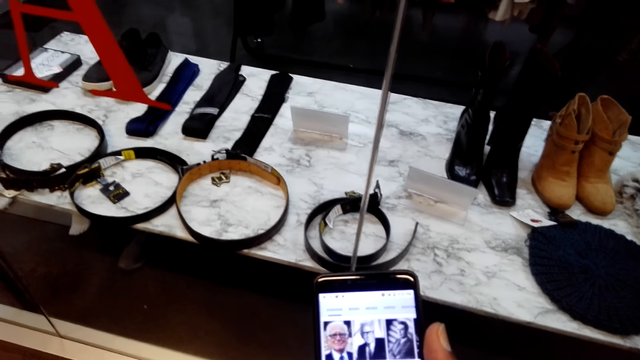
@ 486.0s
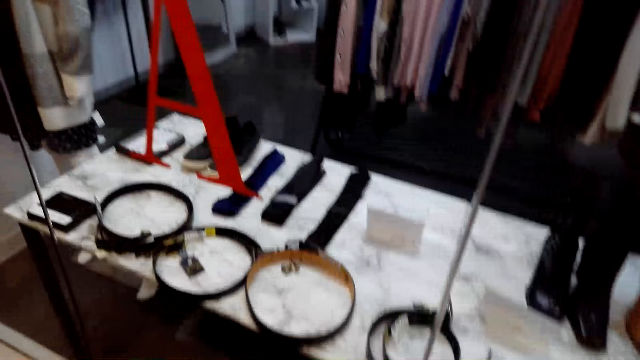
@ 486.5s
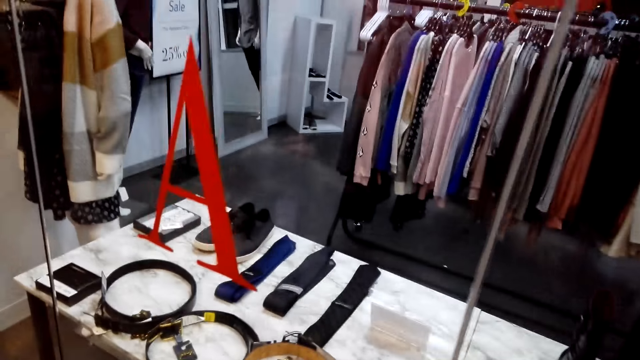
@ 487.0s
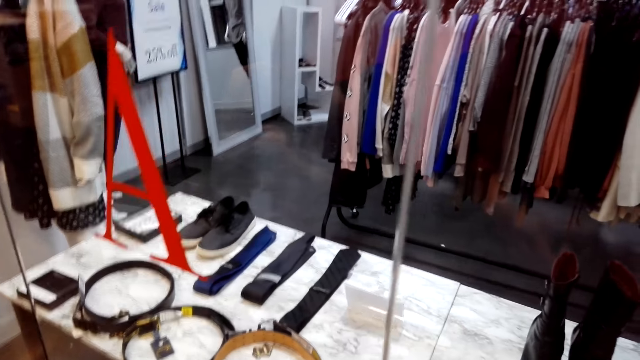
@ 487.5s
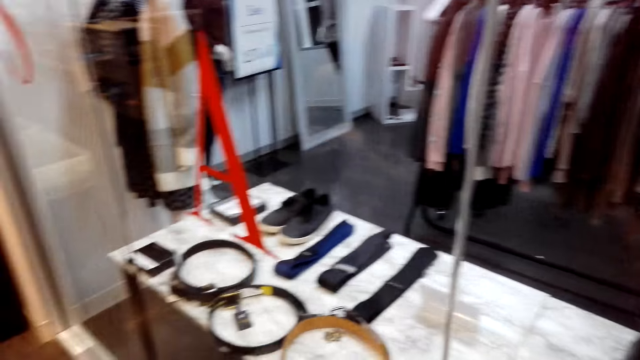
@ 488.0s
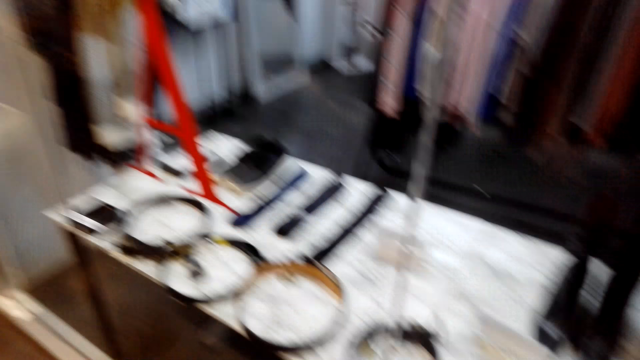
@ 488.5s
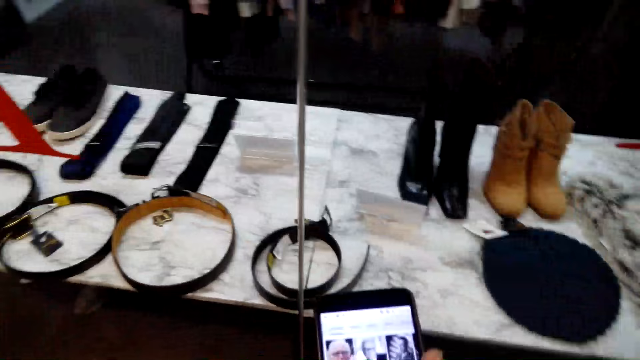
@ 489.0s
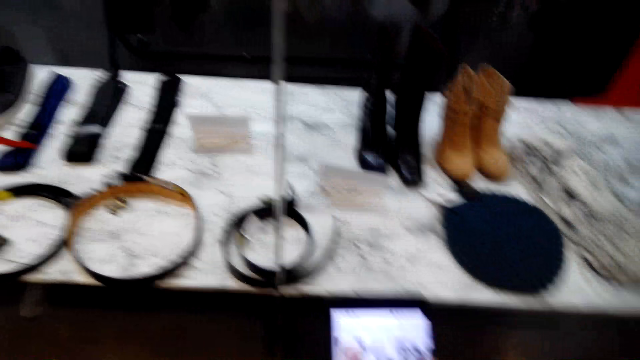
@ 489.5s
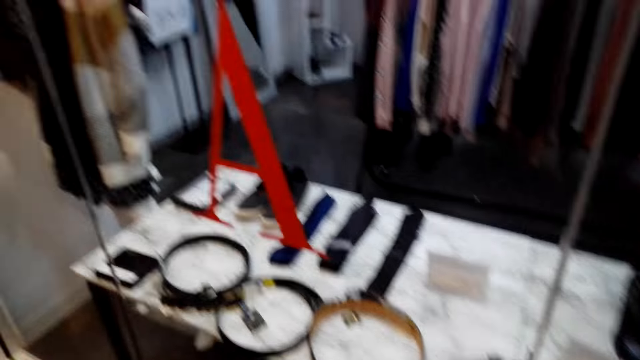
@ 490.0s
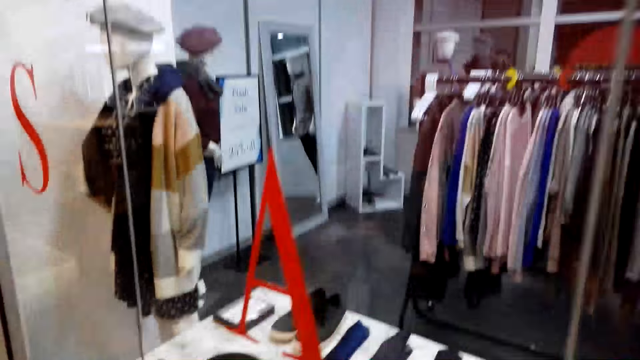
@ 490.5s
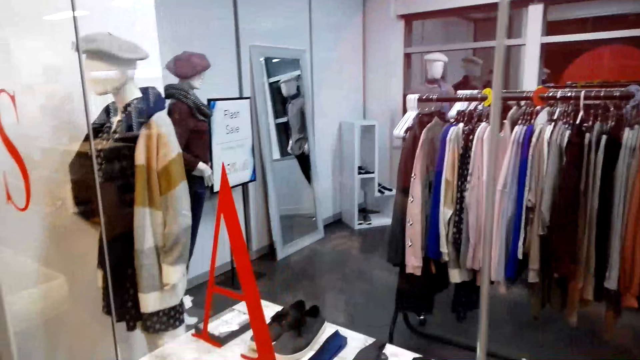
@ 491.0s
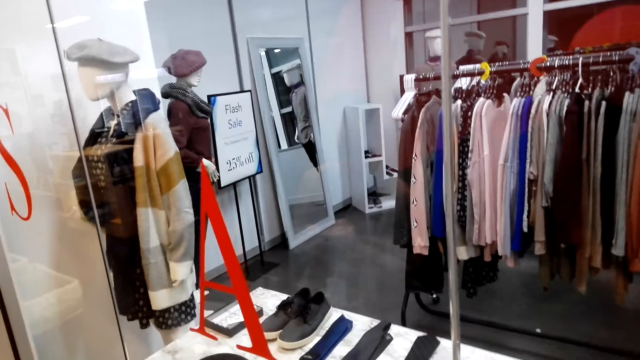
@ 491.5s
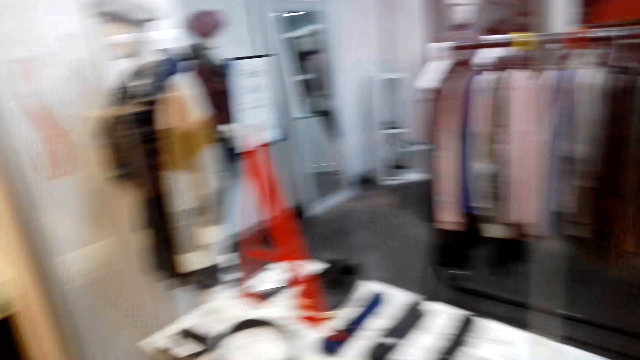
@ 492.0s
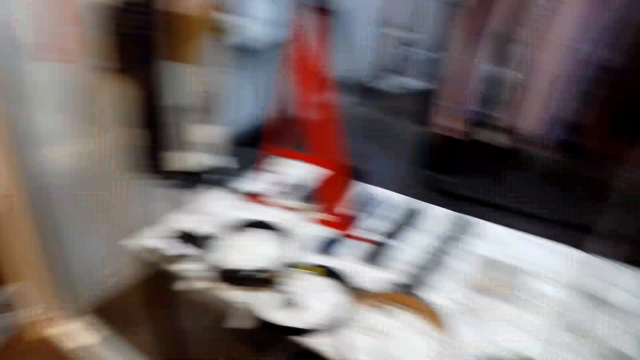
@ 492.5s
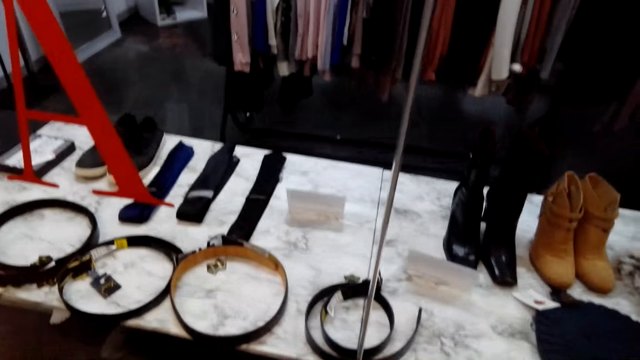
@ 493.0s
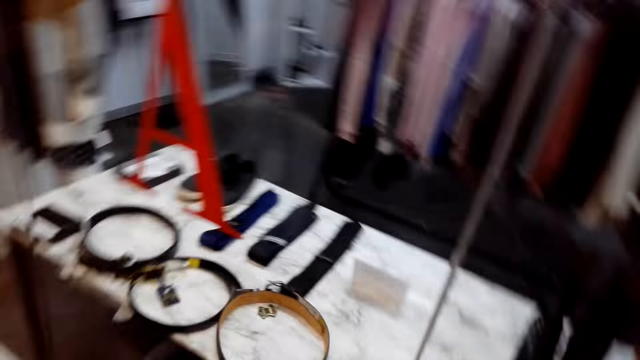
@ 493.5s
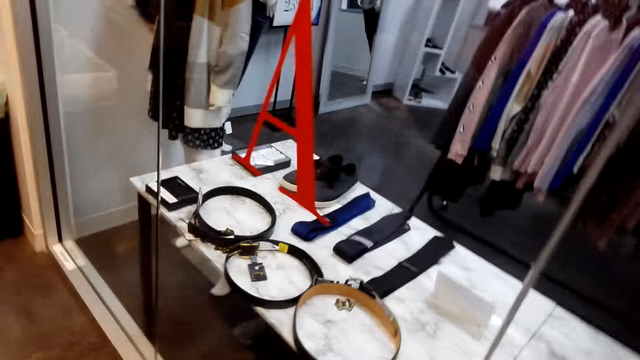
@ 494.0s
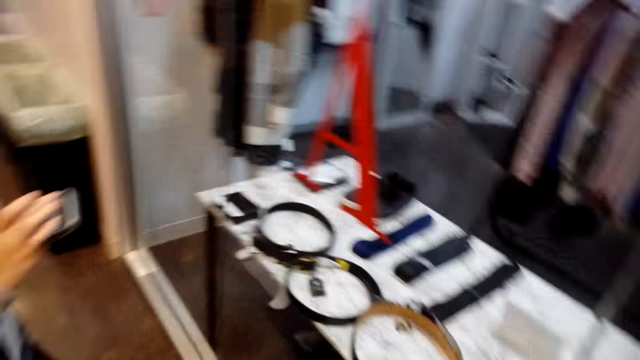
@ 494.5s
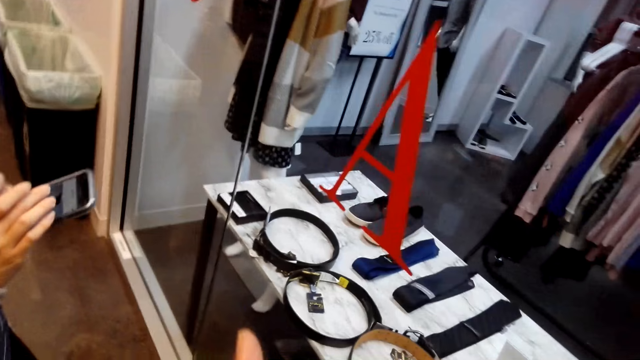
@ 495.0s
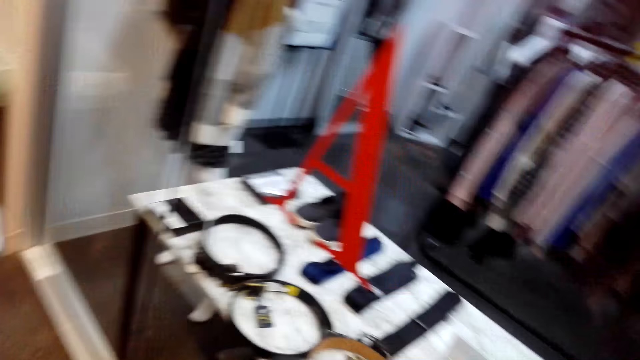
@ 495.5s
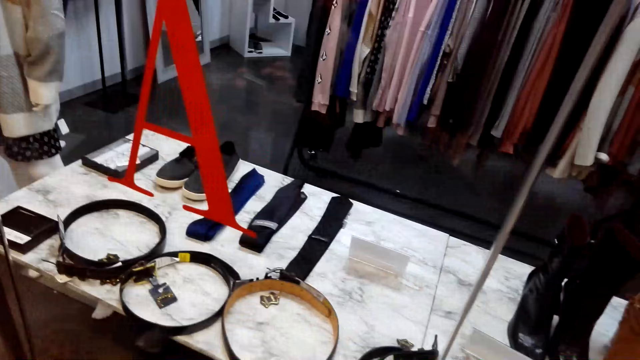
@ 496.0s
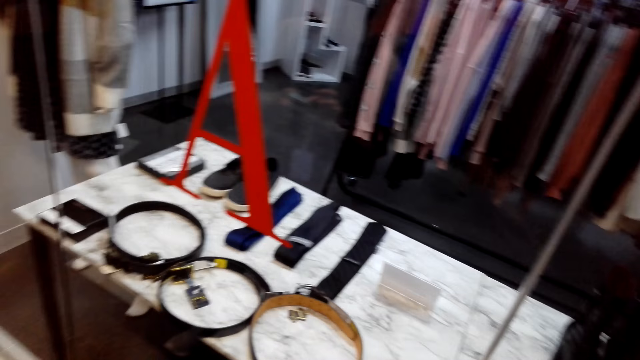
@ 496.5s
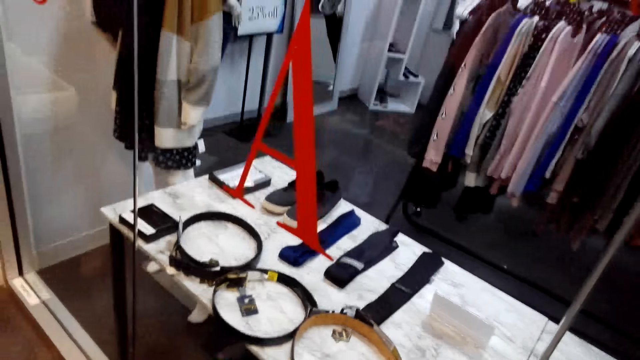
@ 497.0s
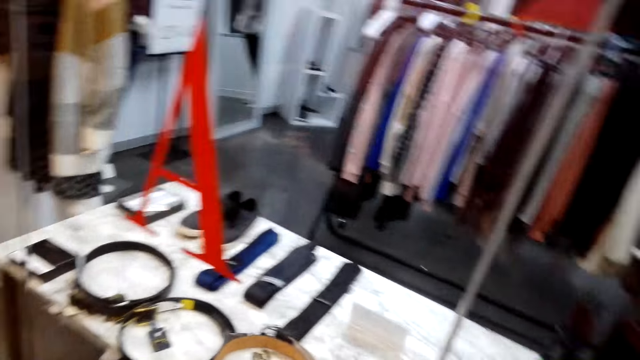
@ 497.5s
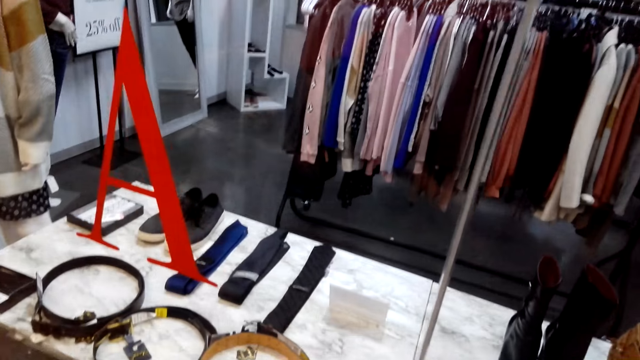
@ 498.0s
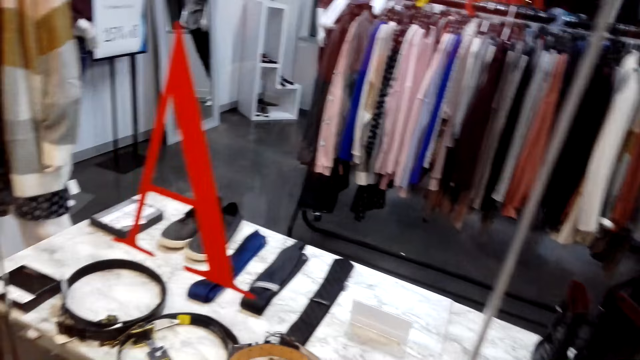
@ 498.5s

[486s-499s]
The camera wearer looks around the hallway. They look at the clothes. They scroll the phone. They look at the clothes. A woman scrolls the phone. The camera wearer looks at the clothes.

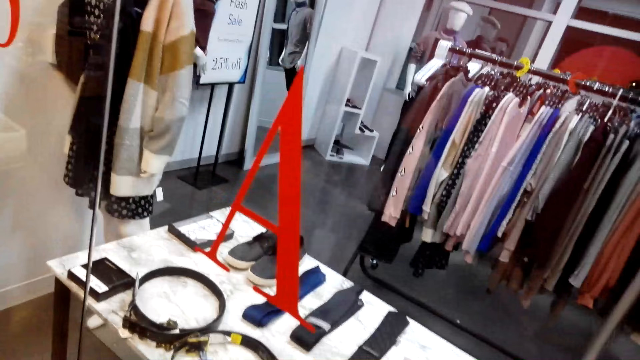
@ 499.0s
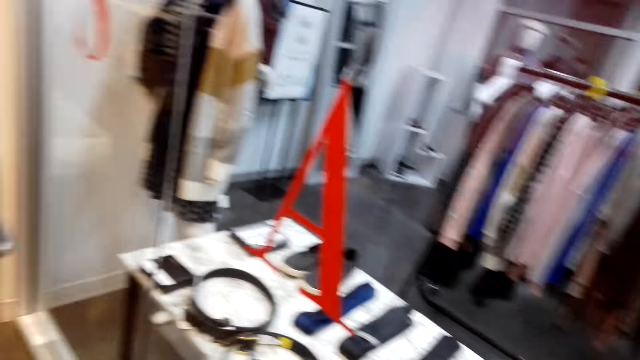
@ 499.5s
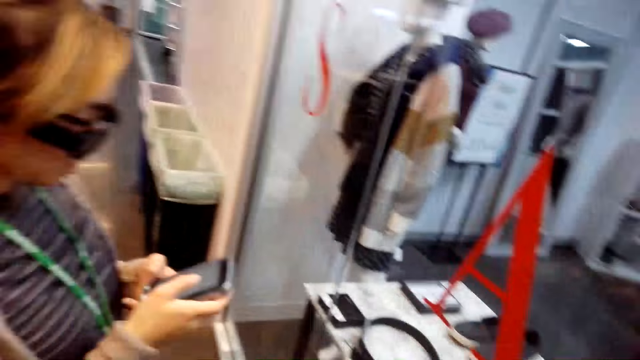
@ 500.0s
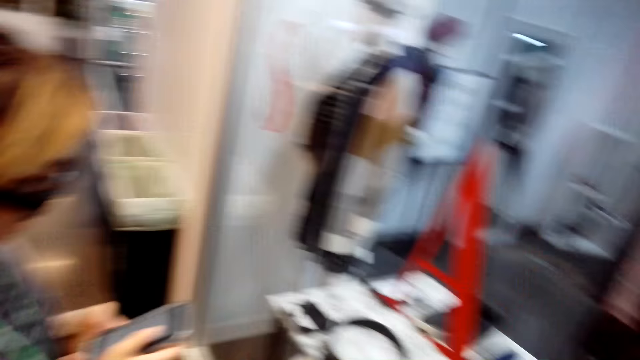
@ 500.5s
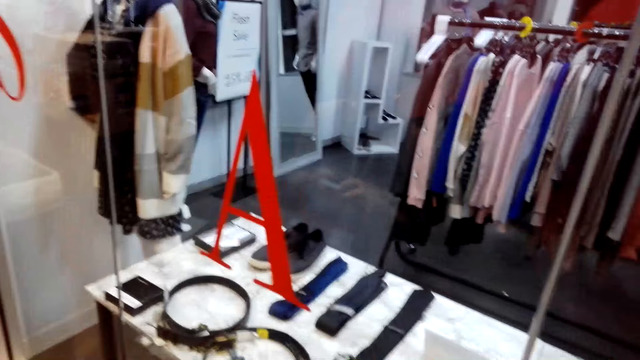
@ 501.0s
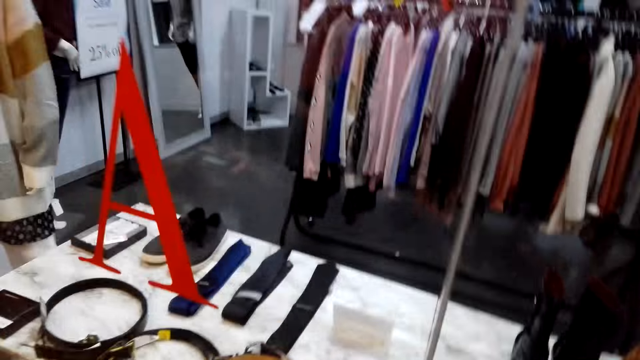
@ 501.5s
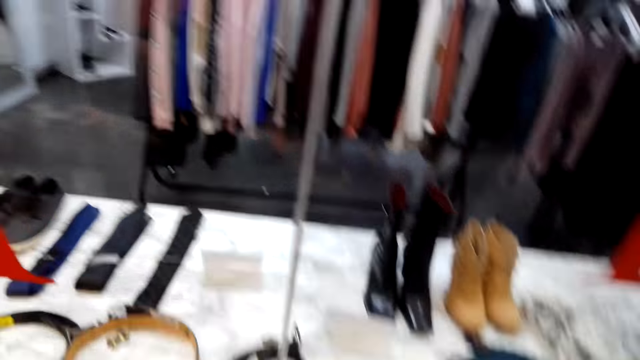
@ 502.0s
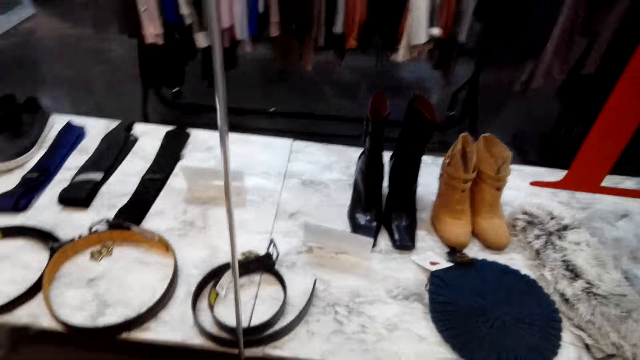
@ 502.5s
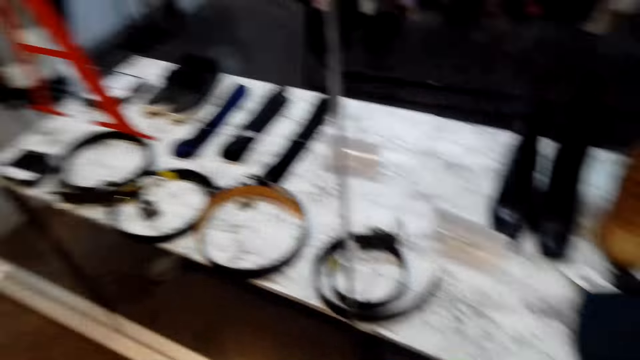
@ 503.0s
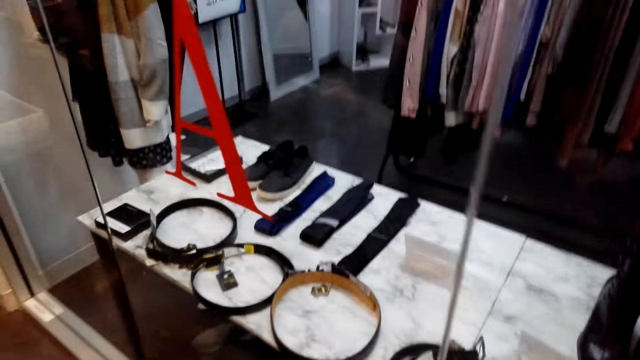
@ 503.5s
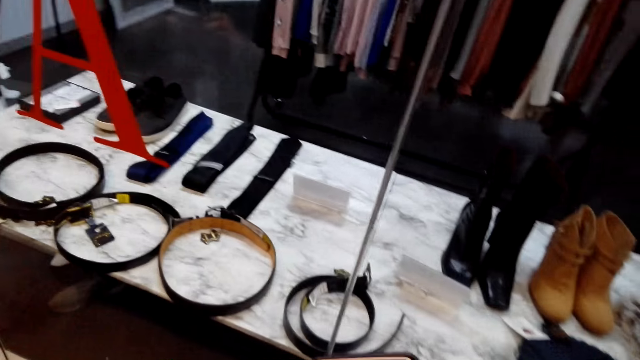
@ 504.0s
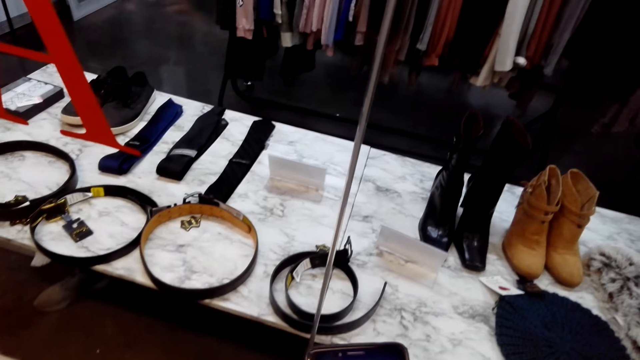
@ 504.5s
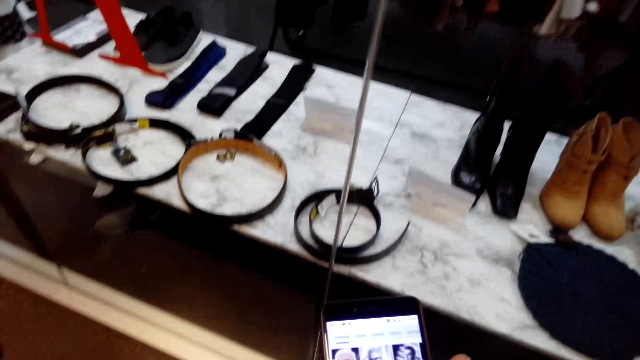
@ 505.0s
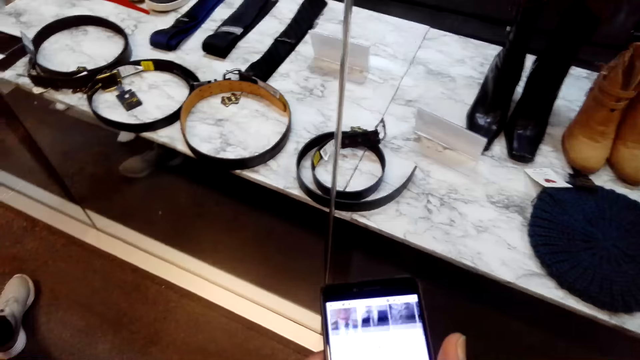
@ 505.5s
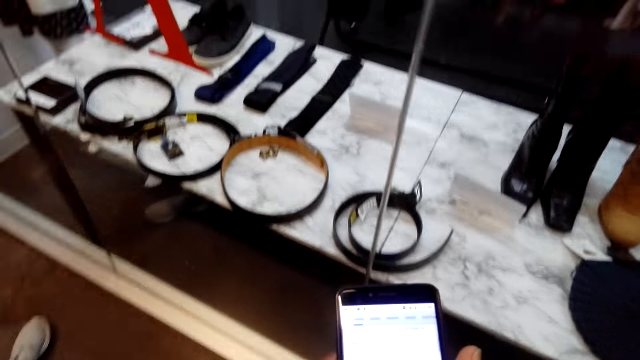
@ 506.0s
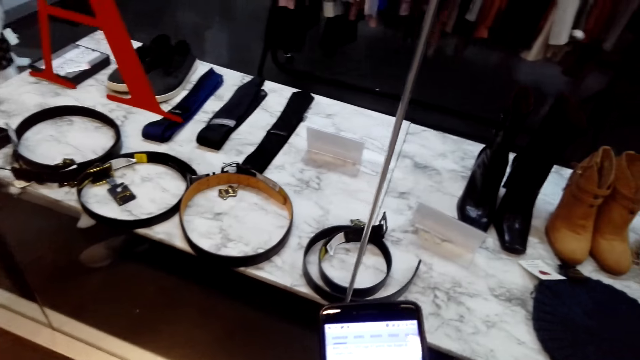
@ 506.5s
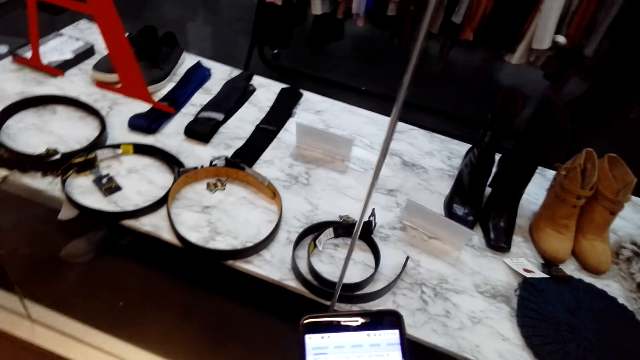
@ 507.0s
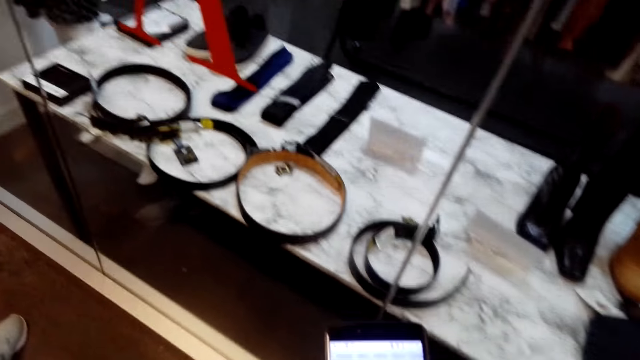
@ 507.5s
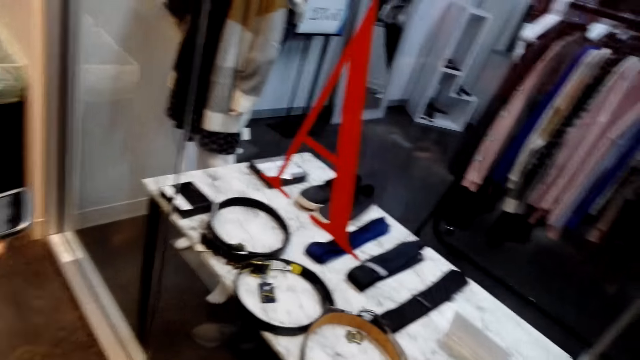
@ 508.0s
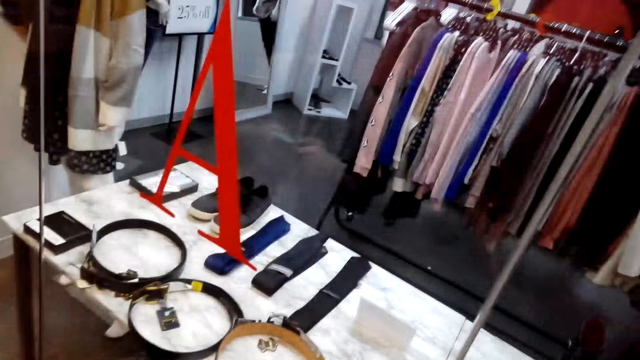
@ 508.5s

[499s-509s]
A woman scrolls the phone. The camera wearer looks at the clothes. They swipe on the phone's screen. They look at the display.
